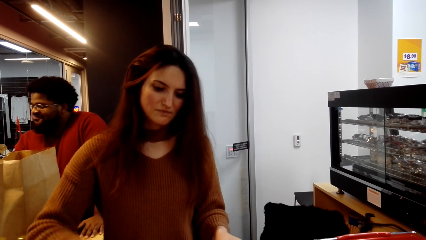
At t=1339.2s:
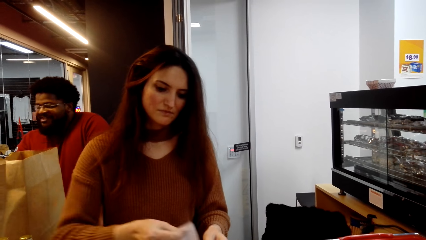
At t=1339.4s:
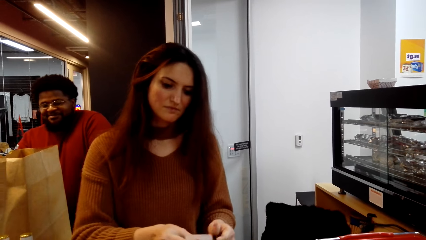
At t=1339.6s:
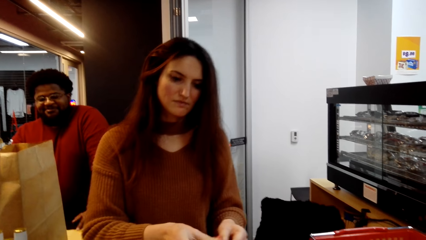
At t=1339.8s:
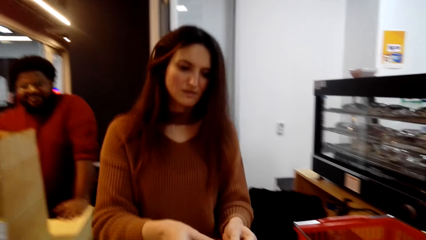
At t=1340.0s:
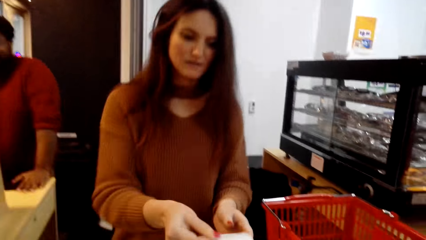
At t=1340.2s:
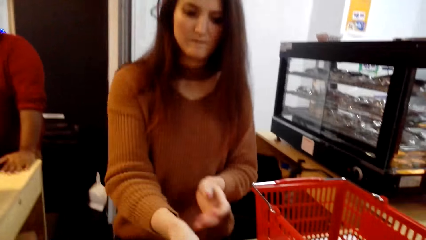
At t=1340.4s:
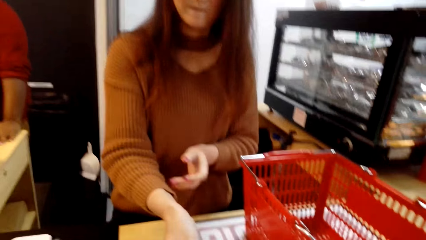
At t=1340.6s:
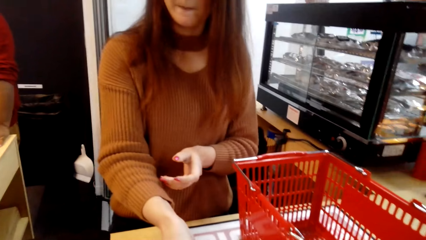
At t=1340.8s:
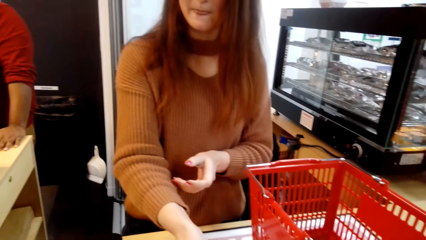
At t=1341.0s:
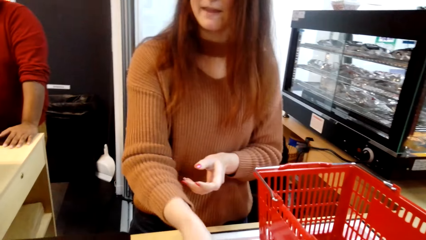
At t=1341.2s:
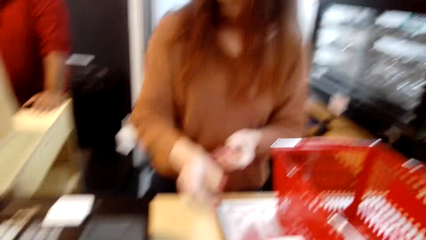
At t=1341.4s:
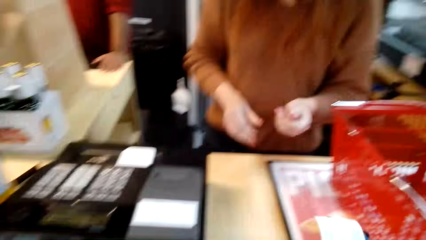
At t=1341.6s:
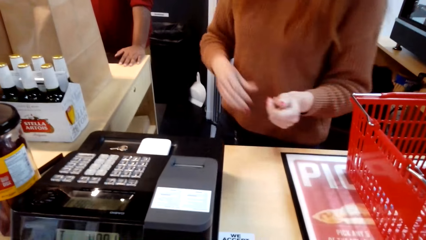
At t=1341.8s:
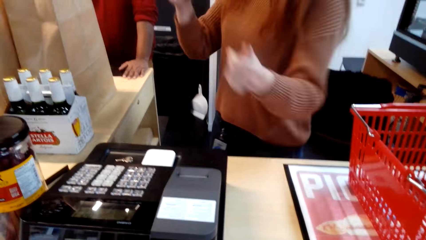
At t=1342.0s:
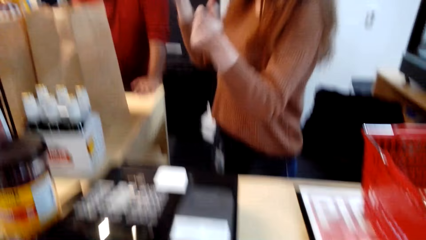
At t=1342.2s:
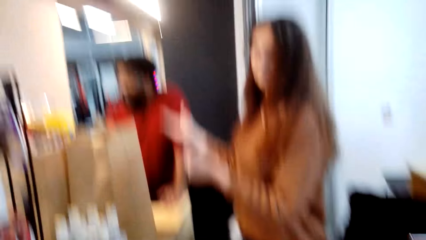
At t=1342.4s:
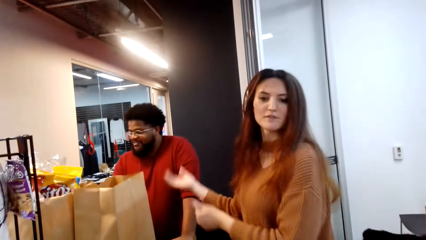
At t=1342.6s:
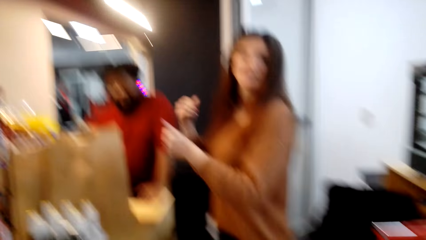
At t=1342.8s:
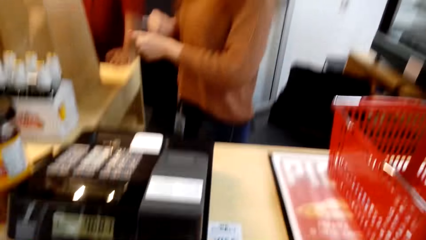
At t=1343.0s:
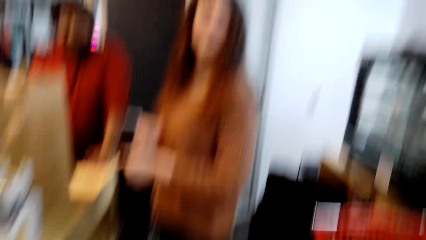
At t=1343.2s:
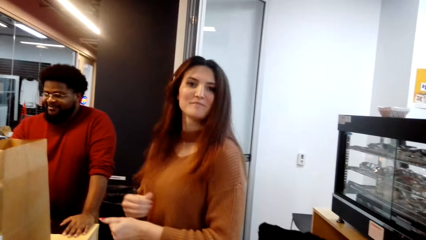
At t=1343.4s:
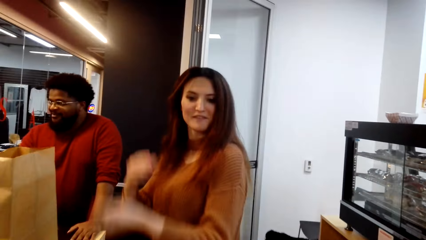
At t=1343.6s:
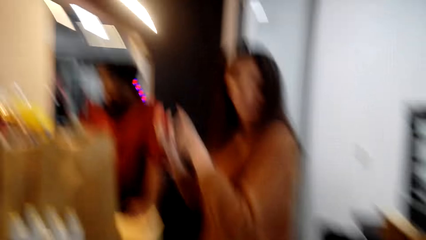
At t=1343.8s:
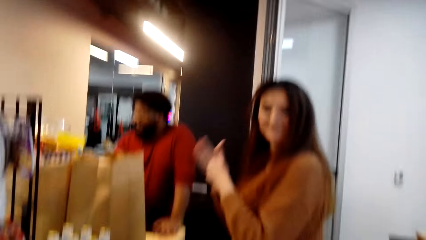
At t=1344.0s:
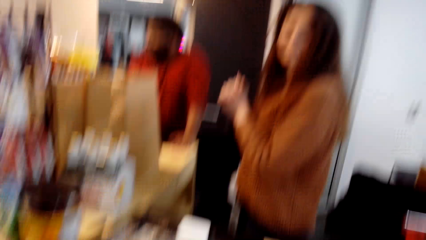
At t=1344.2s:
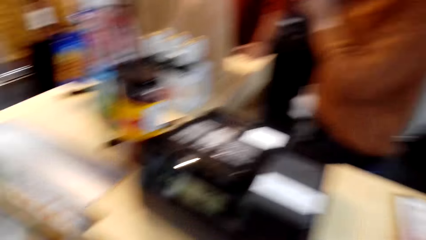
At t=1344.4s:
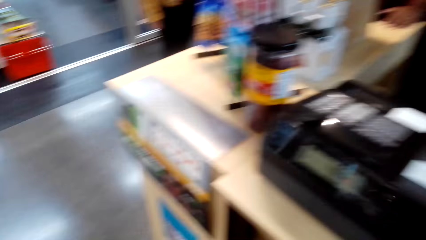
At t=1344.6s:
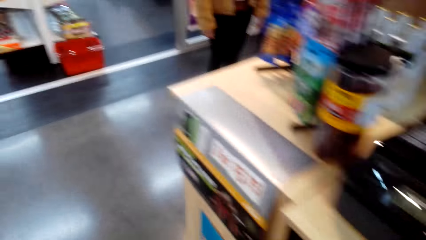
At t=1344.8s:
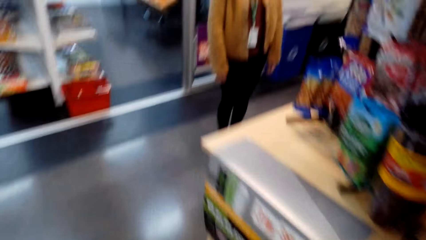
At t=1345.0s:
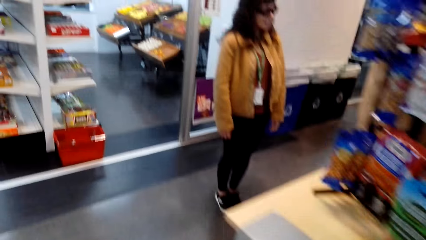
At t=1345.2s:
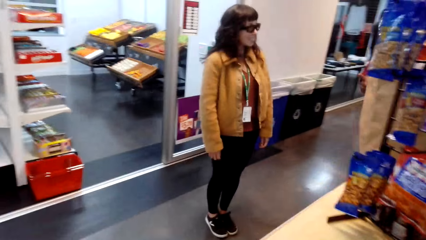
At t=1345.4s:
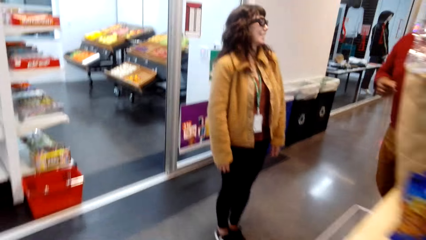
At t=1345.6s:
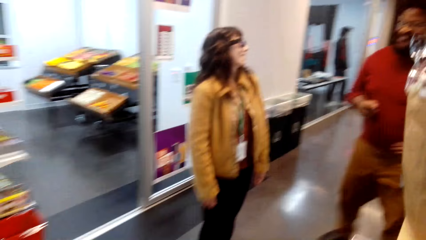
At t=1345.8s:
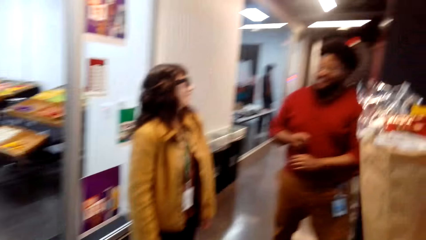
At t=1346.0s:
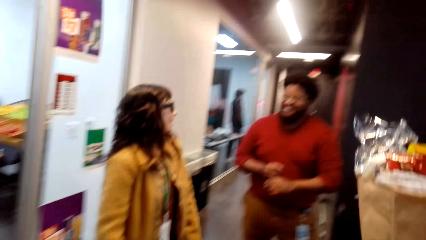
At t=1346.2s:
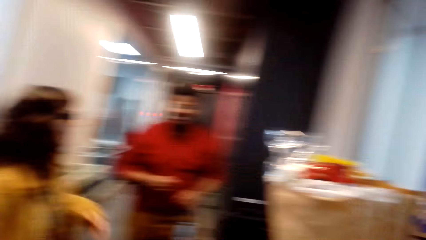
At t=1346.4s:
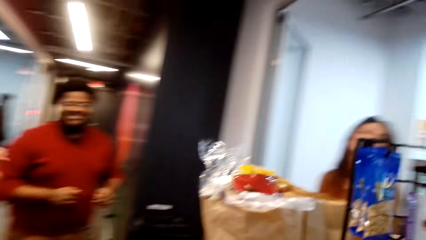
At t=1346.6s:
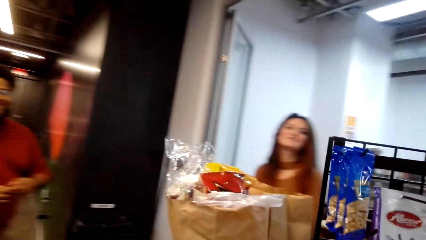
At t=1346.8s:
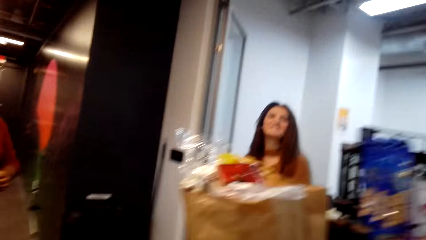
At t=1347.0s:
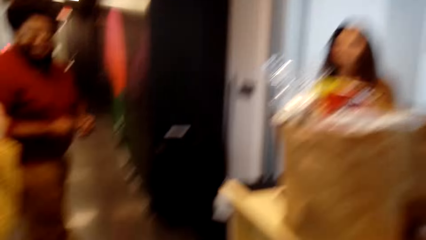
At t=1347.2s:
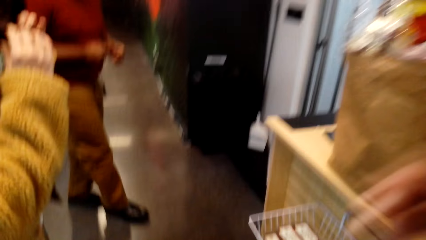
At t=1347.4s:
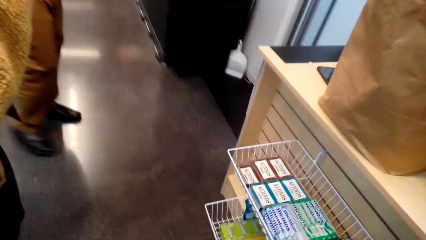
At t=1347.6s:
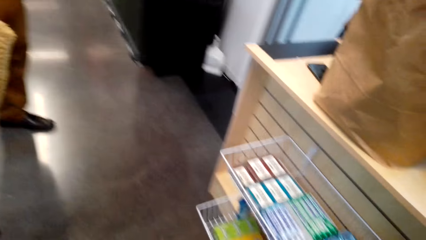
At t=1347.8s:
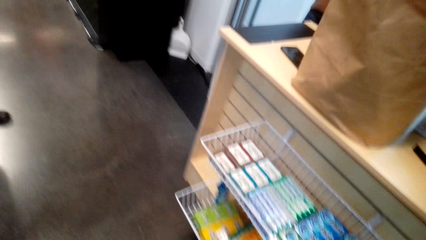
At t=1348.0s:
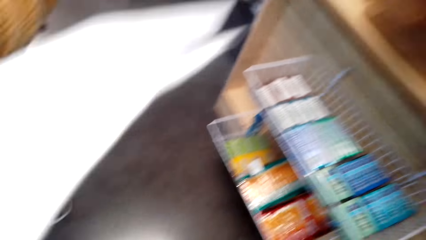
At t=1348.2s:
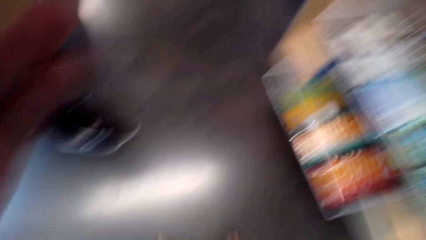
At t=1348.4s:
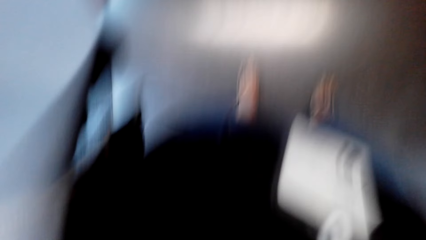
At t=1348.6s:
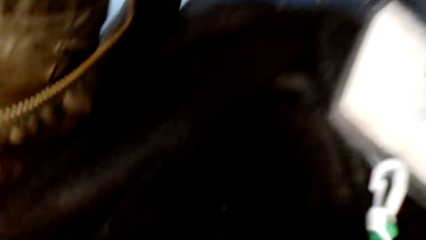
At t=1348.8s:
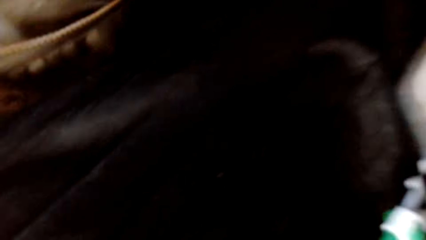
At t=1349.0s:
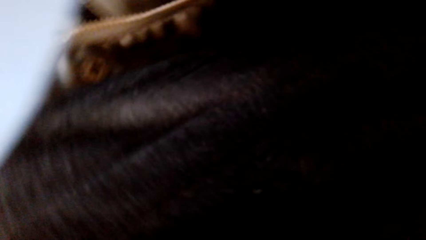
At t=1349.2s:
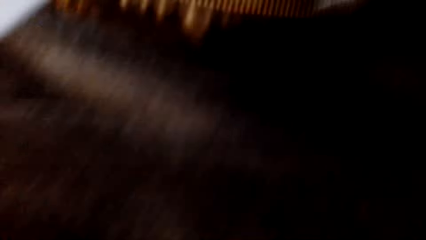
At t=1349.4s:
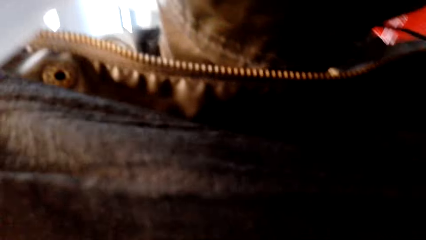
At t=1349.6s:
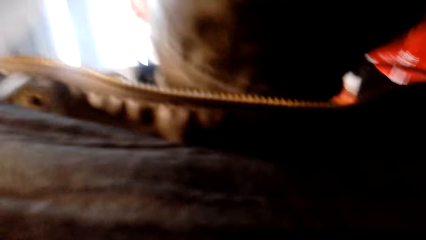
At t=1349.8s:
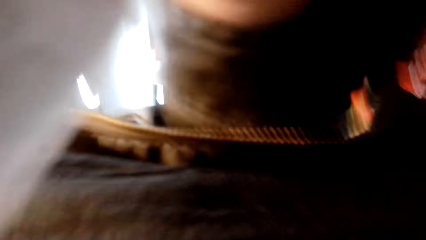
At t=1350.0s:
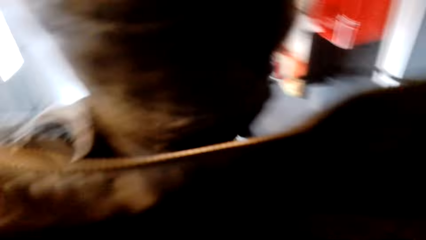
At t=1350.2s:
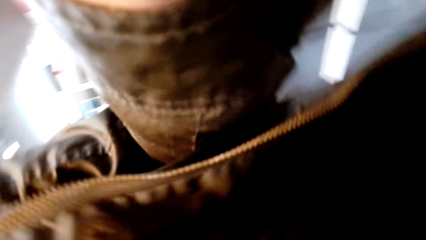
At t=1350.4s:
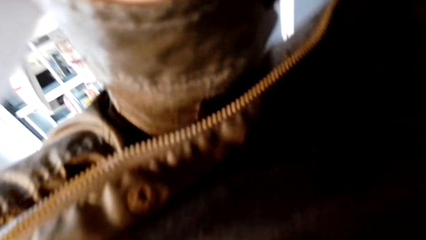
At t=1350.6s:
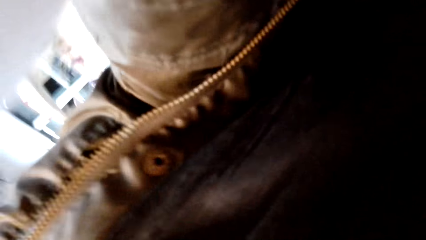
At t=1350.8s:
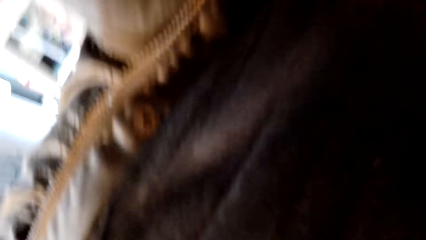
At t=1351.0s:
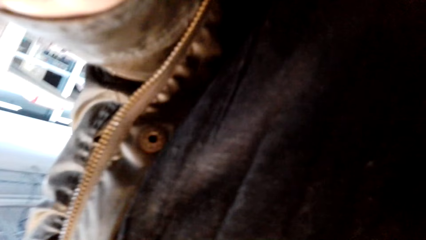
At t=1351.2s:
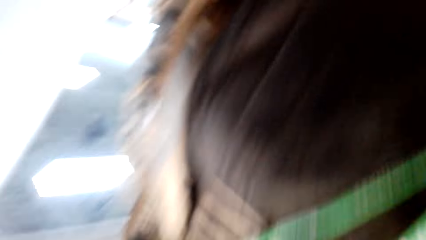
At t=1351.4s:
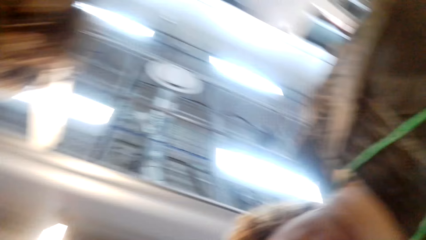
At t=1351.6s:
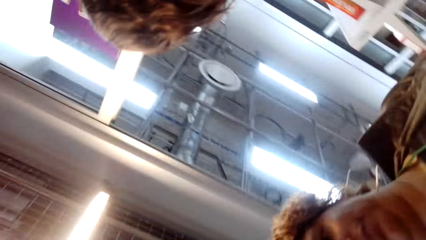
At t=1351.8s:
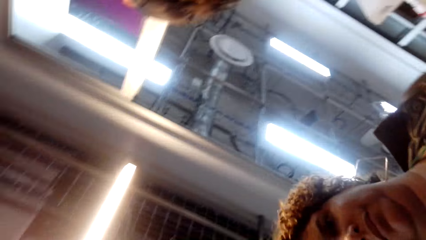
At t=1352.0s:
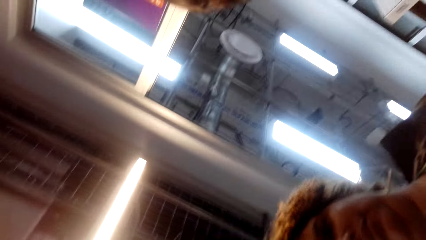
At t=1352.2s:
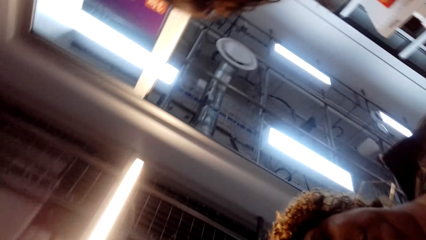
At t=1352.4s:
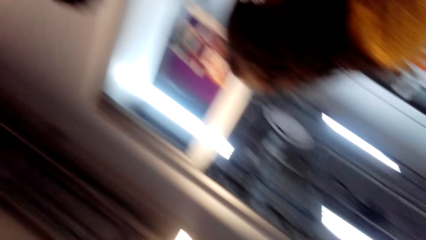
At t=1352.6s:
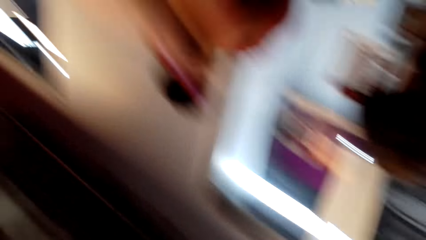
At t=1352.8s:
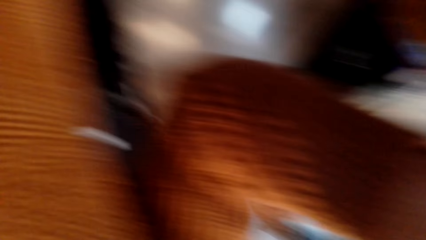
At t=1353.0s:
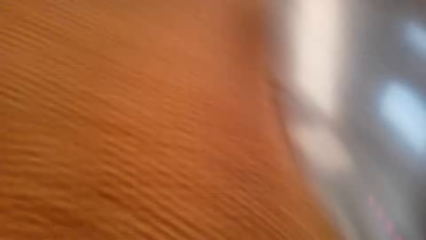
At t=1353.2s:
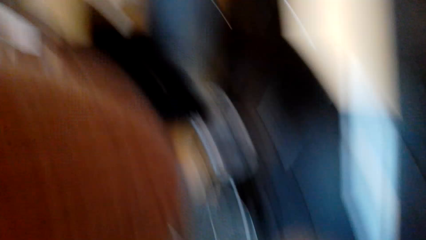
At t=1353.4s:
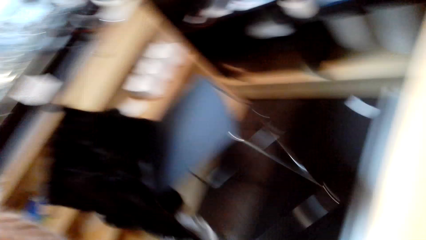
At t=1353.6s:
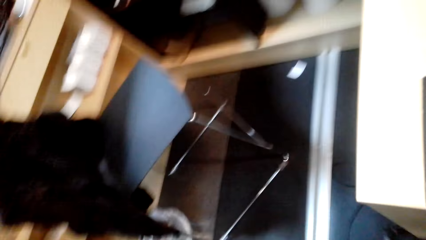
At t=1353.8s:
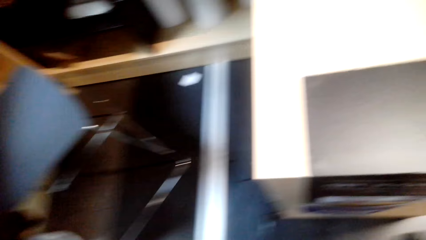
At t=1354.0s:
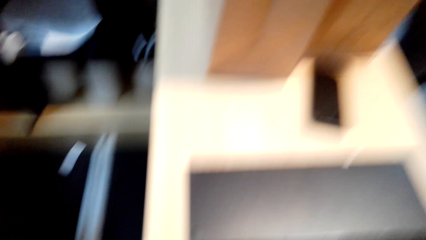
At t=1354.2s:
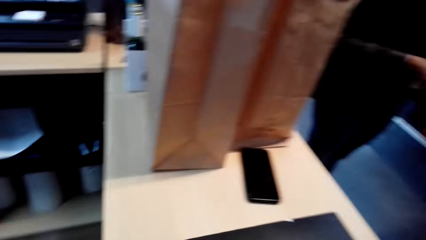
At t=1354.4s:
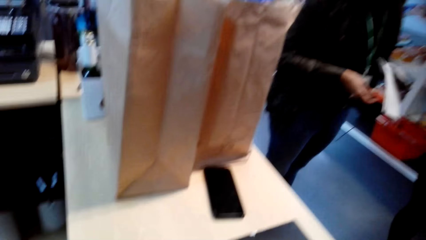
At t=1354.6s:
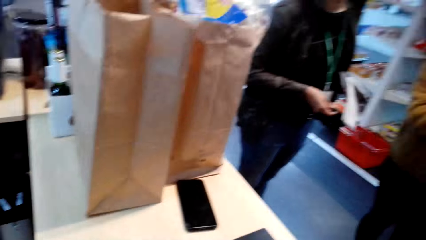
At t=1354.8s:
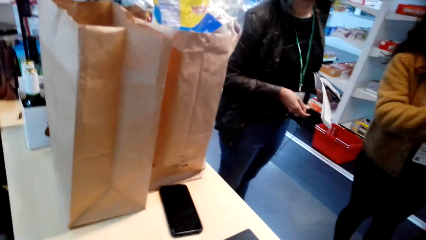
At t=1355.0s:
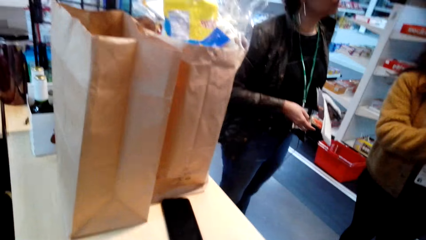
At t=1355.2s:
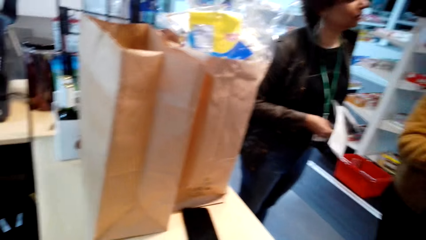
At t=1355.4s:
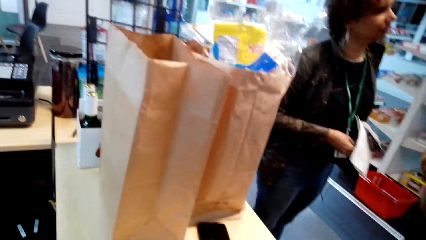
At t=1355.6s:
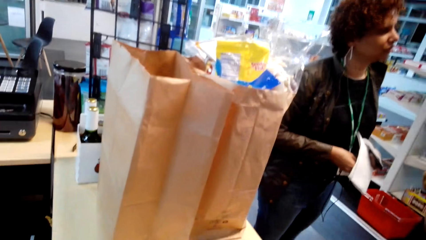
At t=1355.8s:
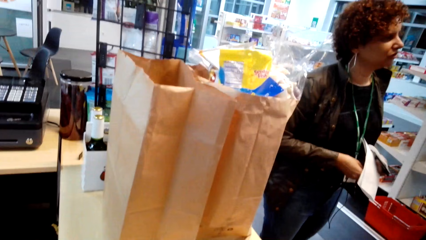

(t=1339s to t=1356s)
The camera wearer receives the receipt from the cashier. They talk to the cashier. They walk to the other side. They adjust the camera. They remove the camera.
